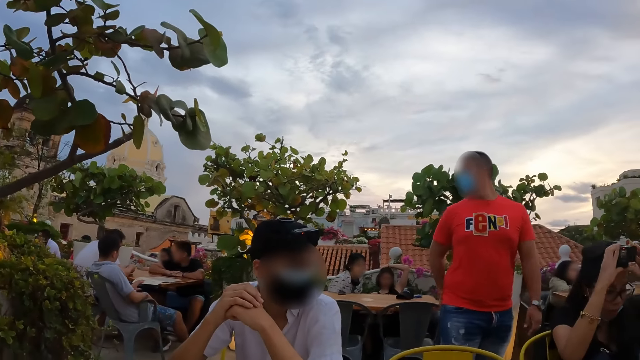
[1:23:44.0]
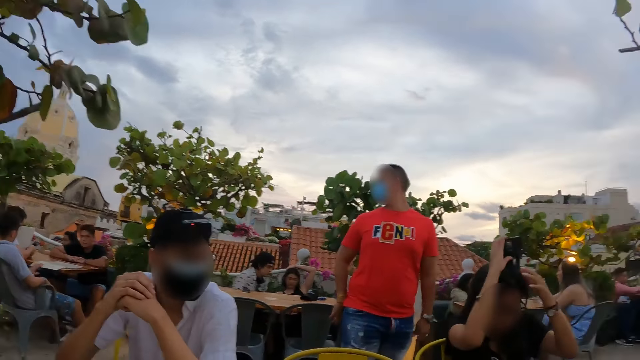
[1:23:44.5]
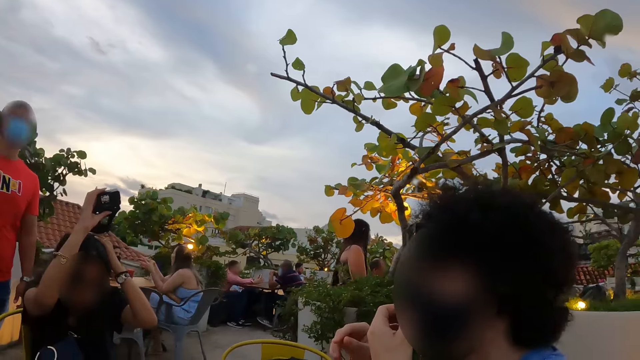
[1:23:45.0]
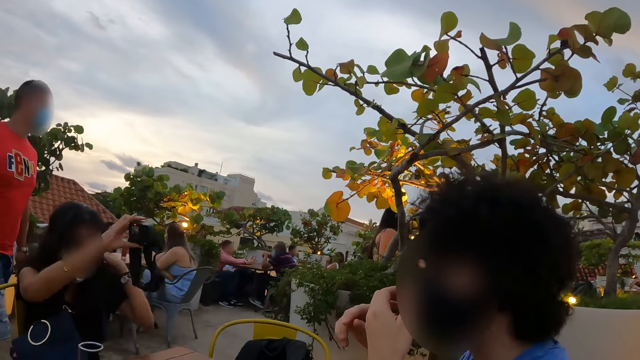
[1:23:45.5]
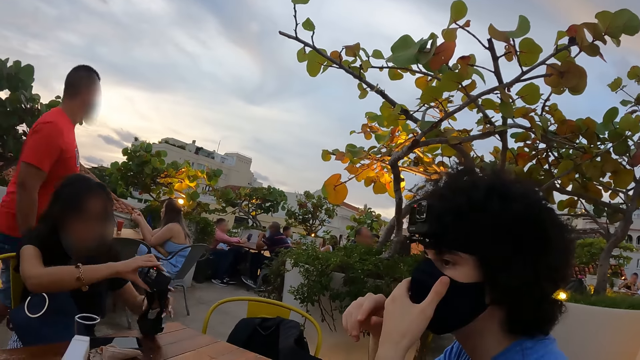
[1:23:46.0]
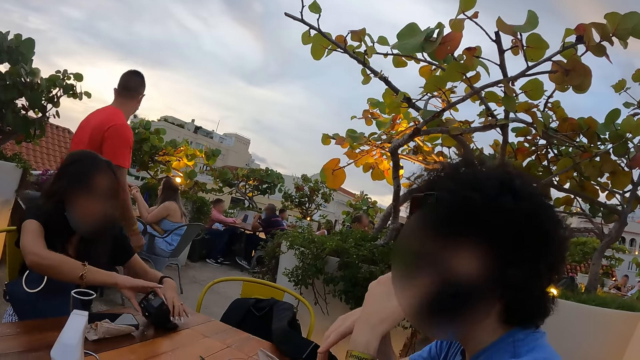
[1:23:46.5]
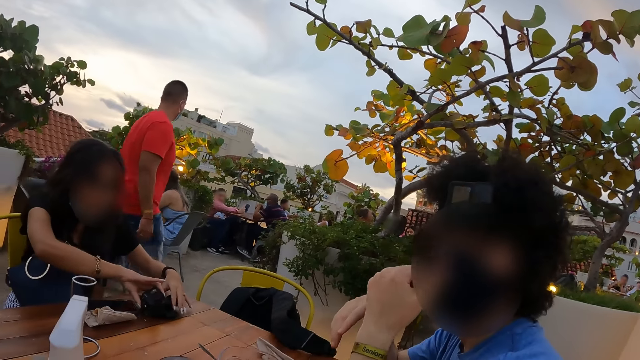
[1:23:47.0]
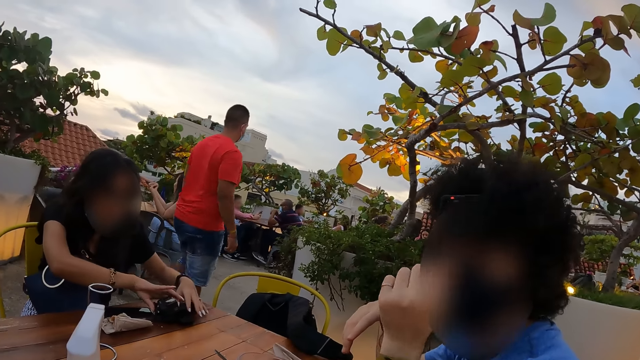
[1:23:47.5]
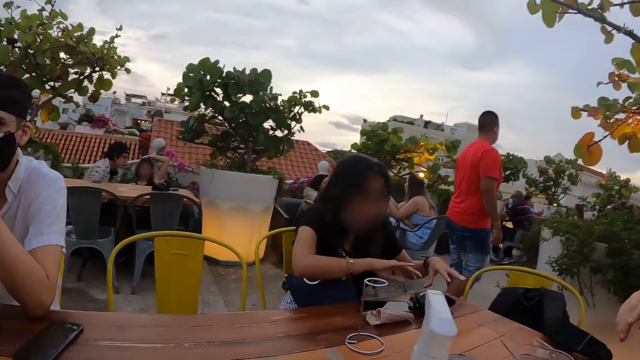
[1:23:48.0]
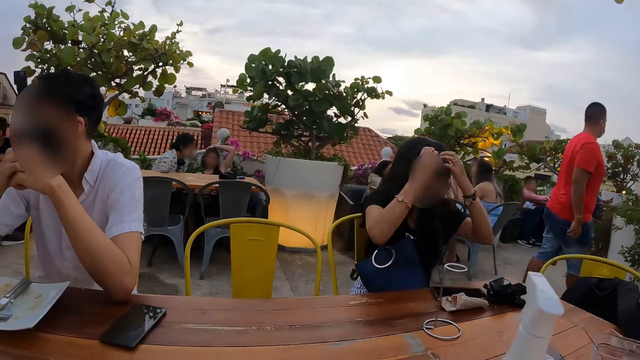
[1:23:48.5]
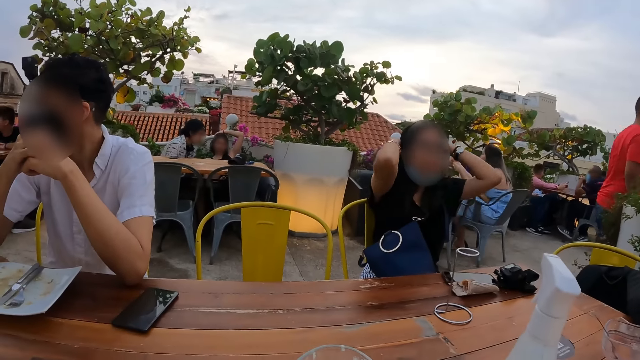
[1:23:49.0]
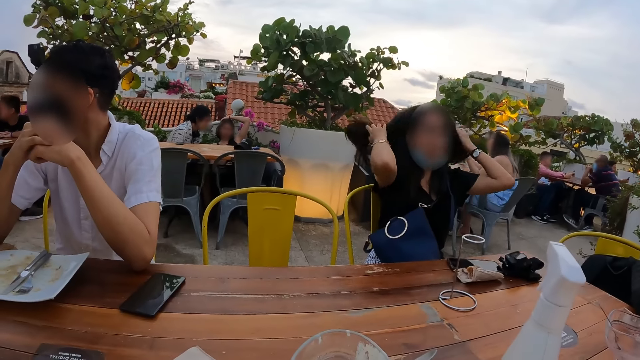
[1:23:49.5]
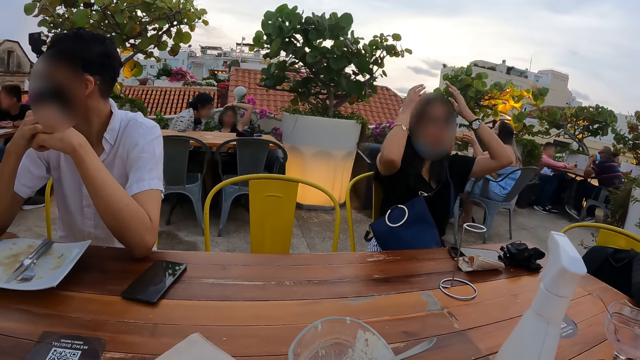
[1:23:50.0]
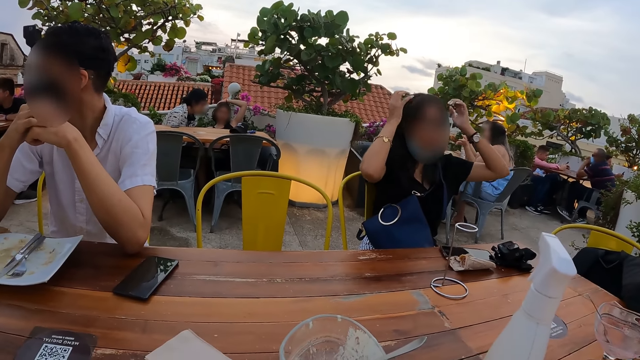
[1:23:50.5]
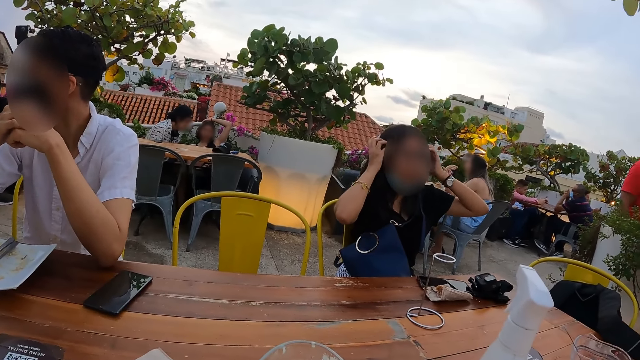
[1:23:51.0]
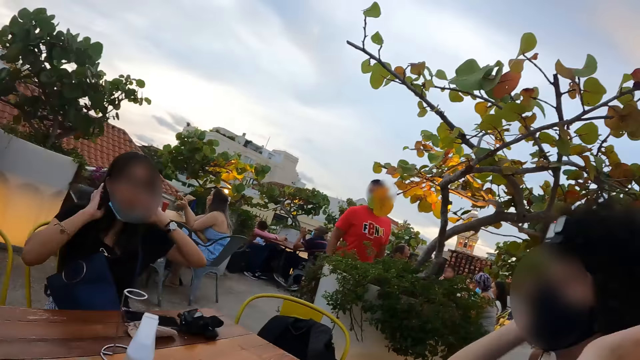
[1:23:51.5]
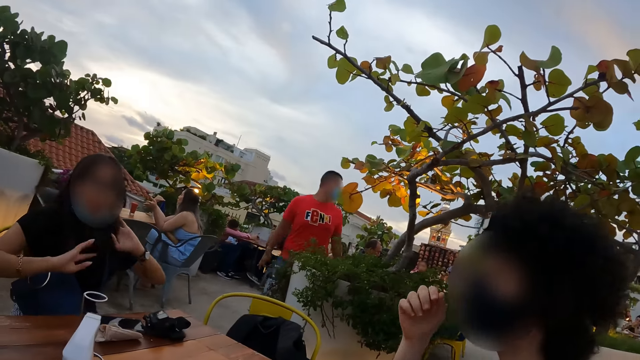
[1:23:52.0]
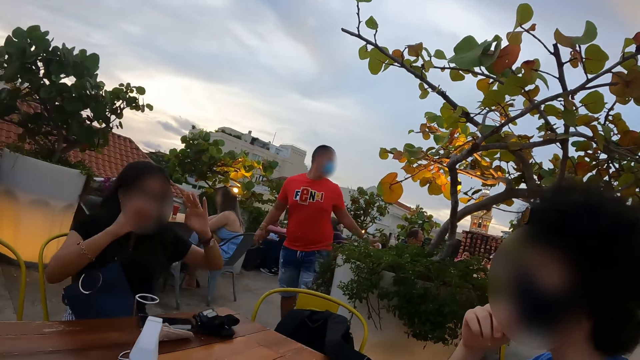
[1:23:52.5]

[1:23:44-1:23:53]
A person looks around. The camera wearer stares at another person. They stare at a third person. Another person touches the hair with both hands.

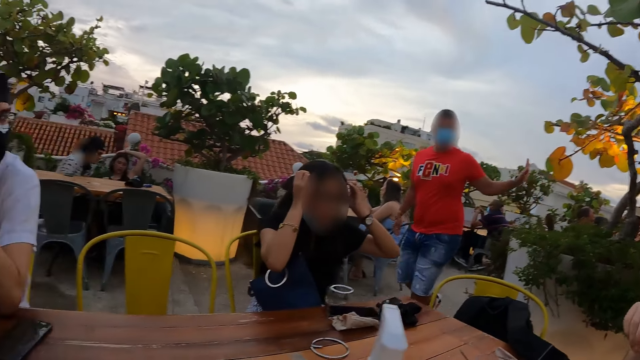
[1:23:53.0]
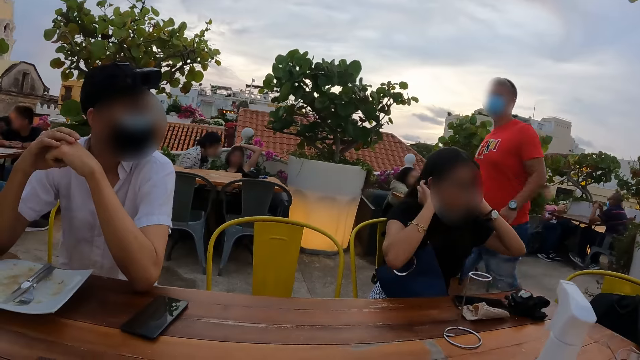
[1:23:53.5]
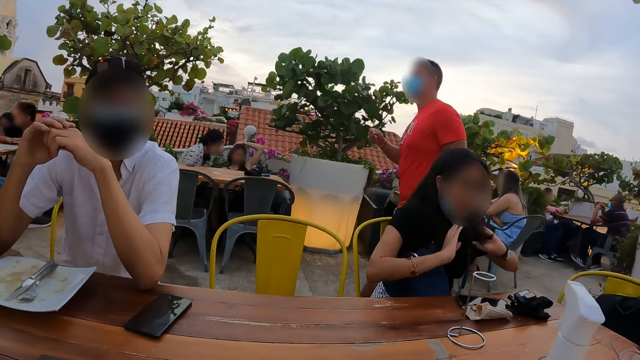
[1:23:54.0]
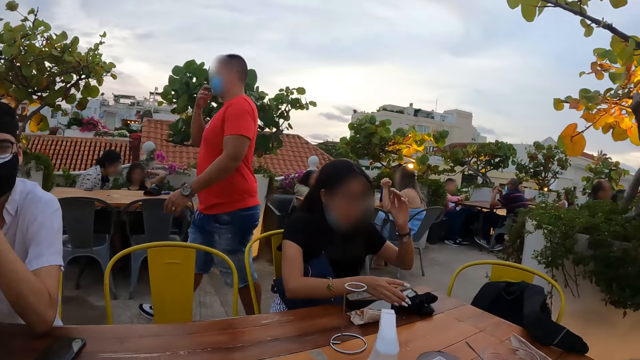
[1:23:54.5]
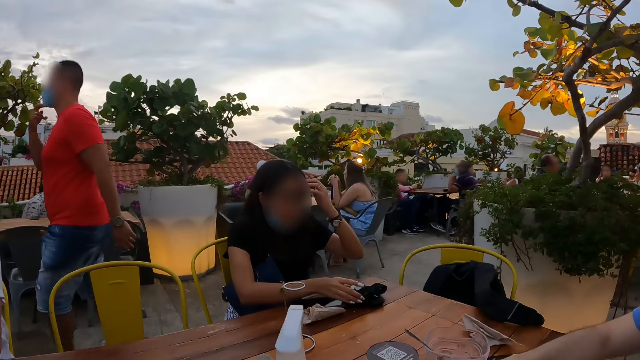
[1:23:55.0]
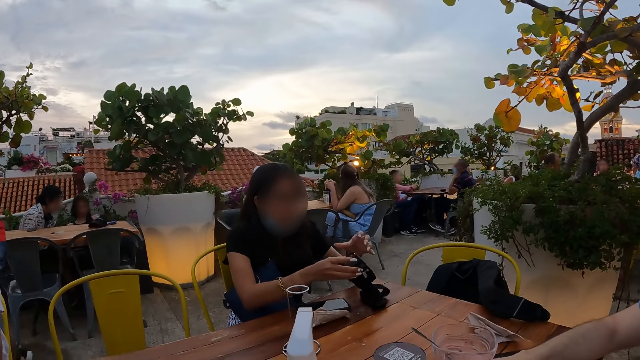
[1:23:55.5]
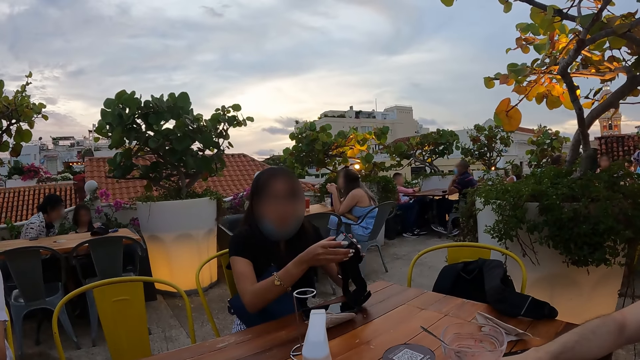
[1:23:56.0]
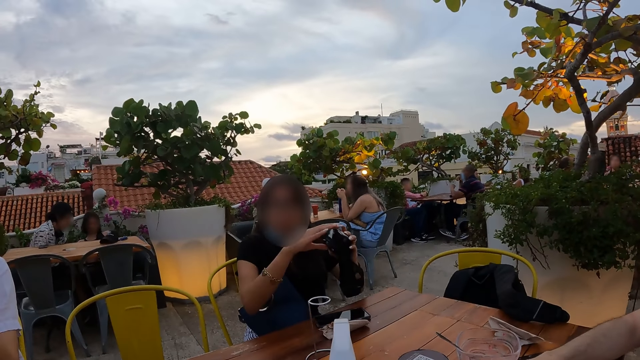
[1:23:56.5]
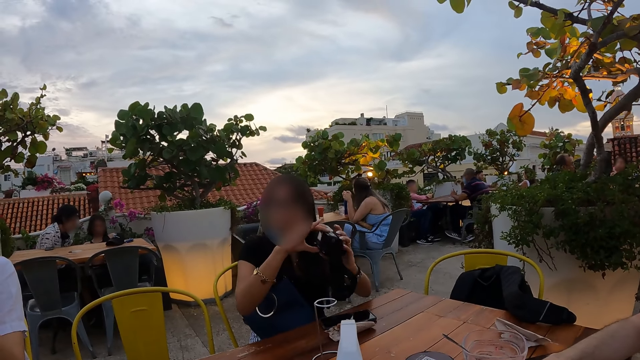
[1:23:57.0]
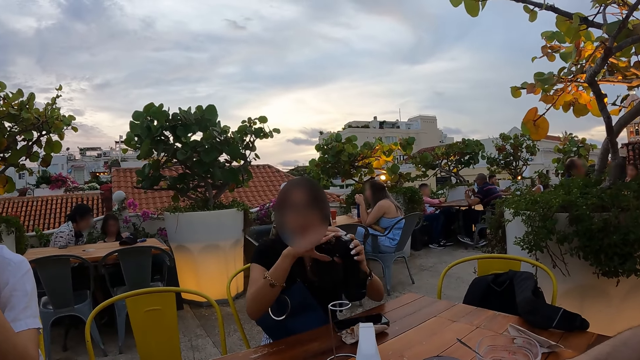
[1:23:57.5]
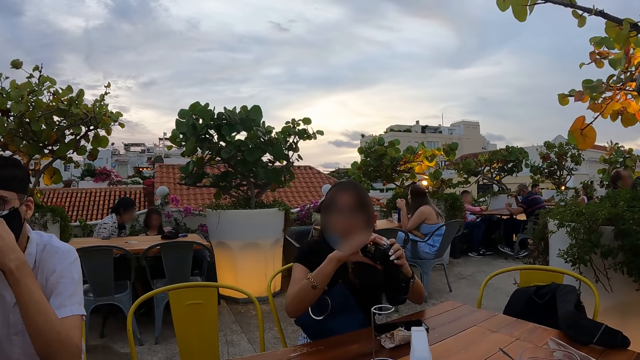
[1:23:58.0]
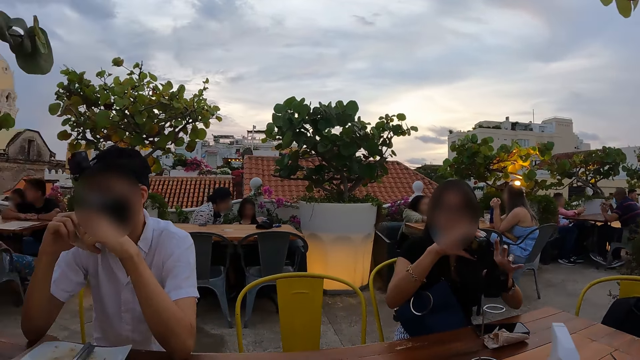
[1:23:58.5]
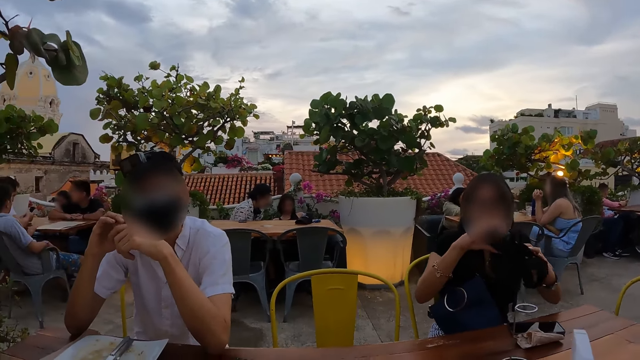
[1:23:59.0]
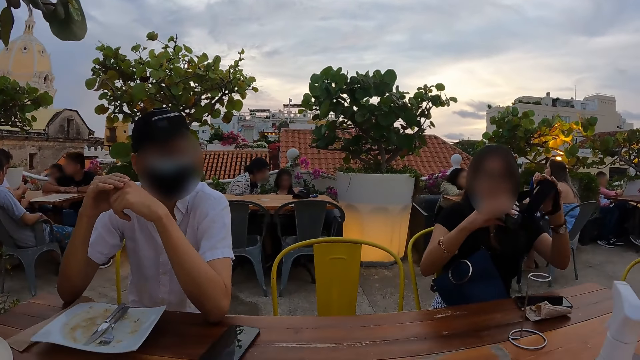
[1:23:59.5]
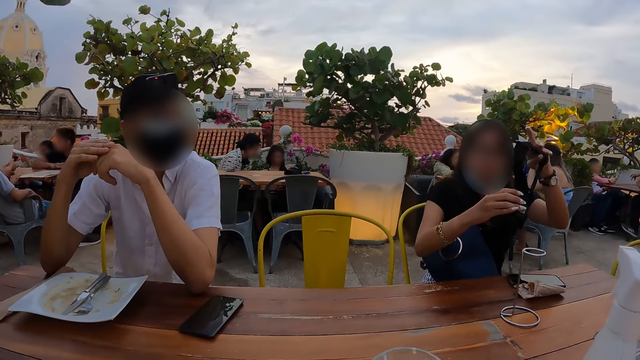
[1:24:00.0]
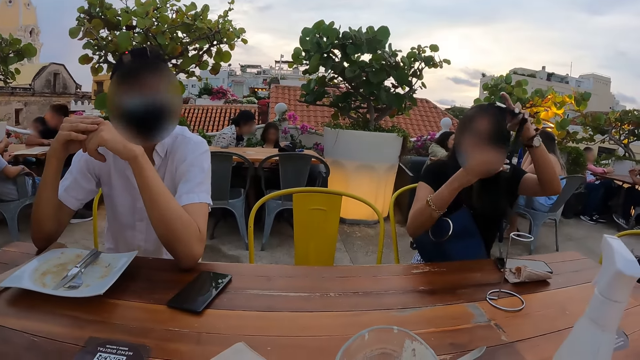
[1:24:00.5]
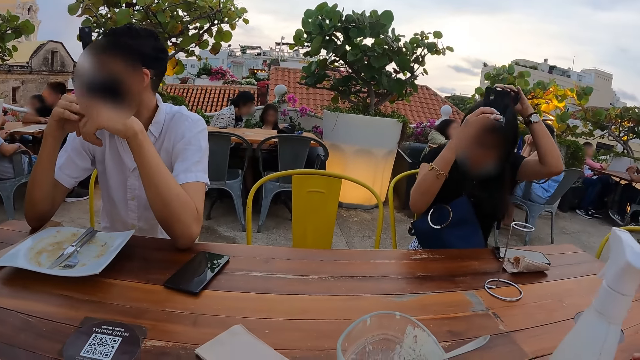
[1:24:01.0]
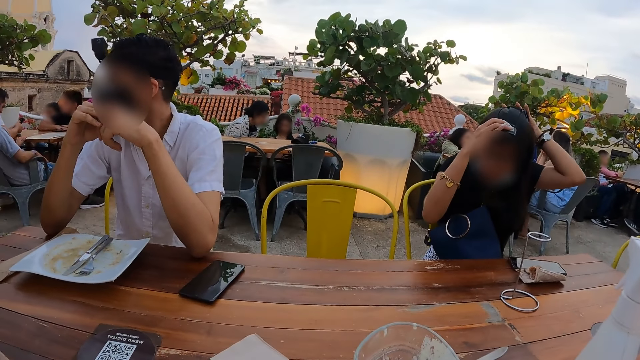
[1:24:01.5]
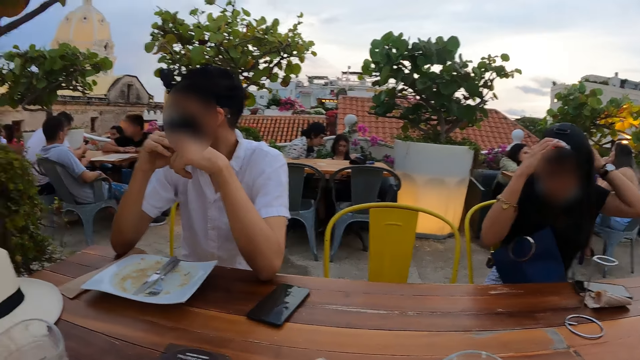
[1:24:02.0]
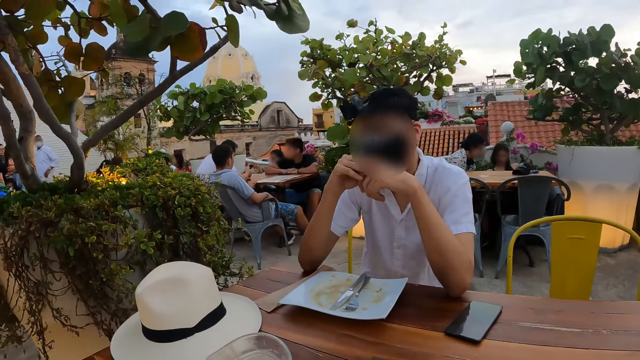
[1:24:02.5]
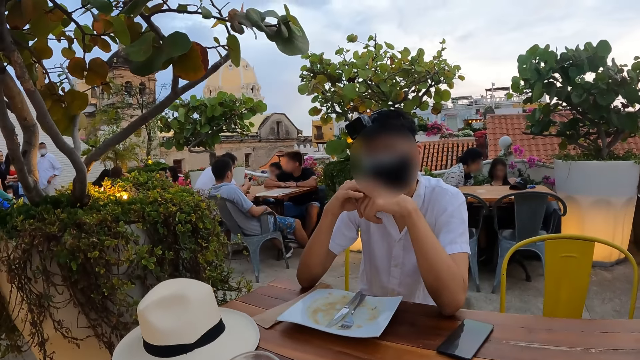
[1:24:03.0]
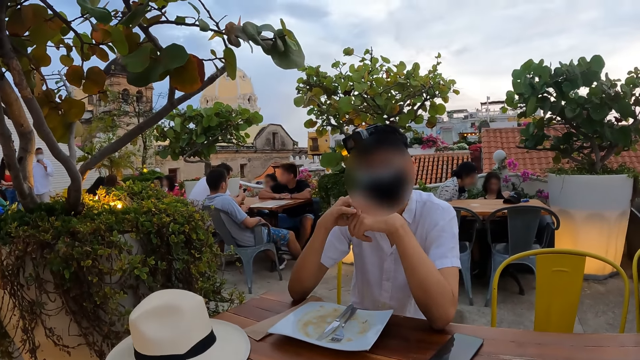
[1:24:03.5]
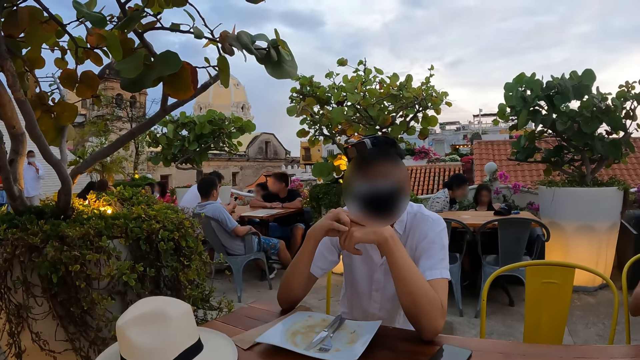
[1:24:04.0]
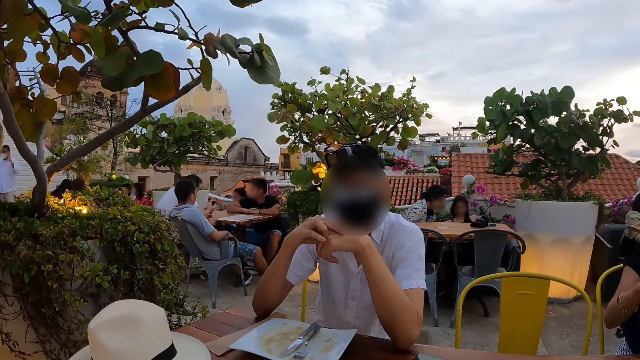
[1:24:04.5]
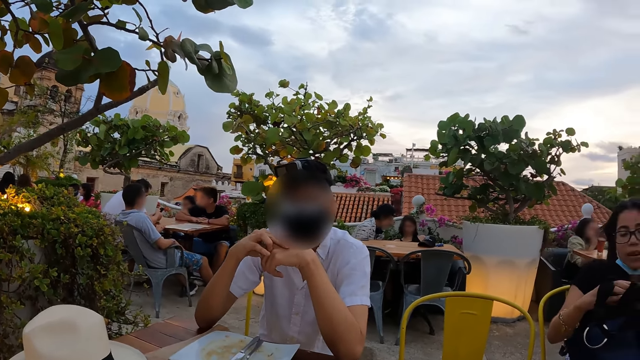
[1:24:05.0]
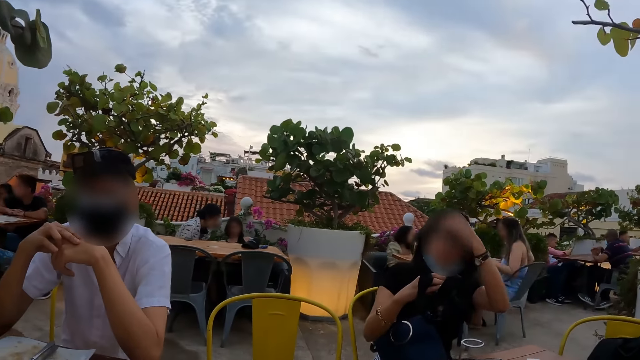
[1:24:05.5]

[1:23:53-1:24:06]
A person picks up the camera. The person wears the camera.
